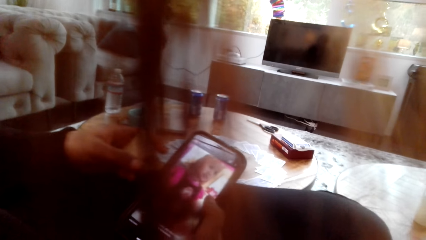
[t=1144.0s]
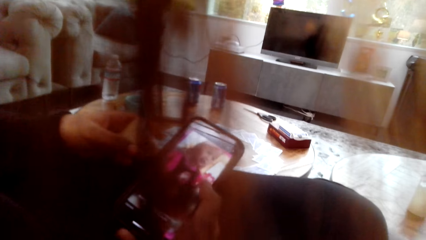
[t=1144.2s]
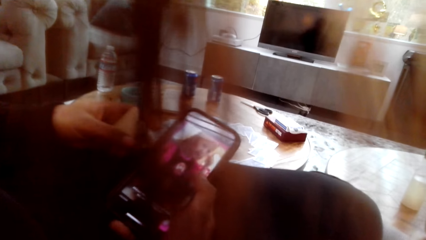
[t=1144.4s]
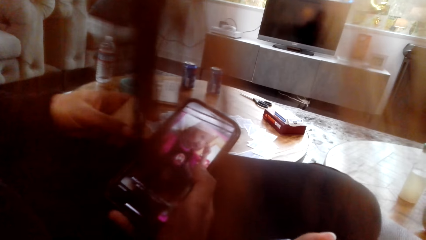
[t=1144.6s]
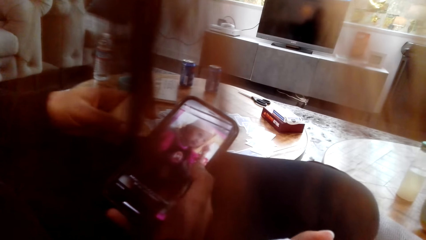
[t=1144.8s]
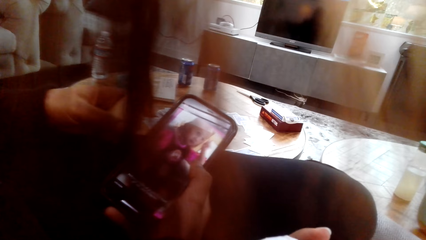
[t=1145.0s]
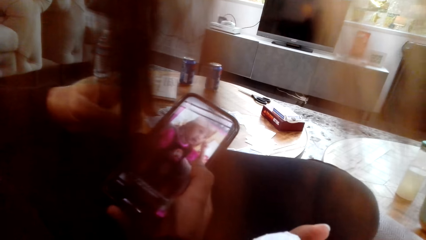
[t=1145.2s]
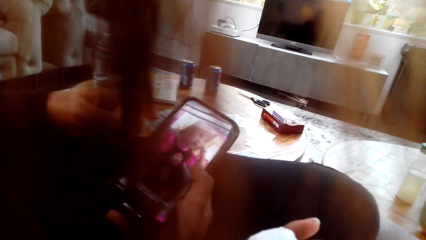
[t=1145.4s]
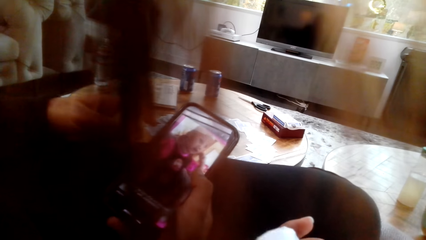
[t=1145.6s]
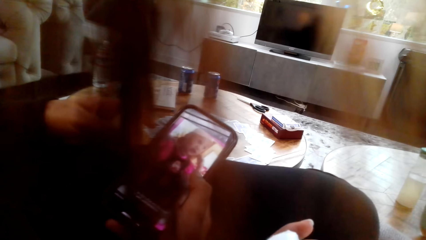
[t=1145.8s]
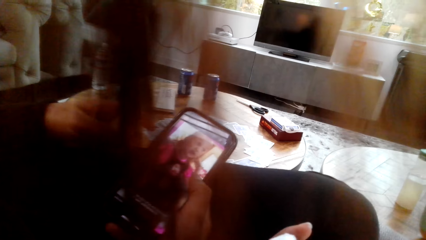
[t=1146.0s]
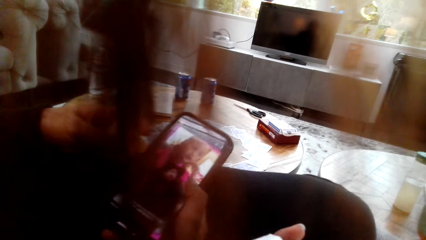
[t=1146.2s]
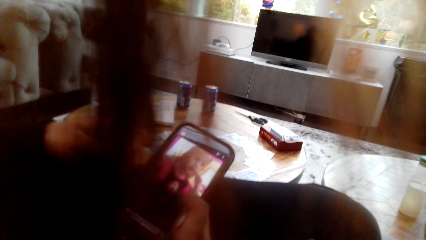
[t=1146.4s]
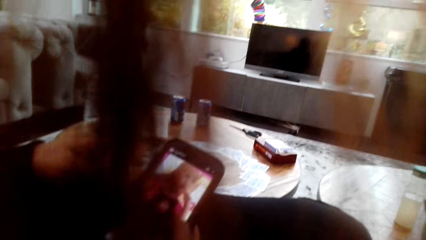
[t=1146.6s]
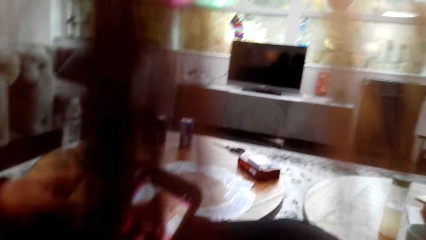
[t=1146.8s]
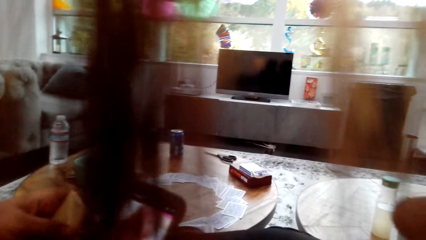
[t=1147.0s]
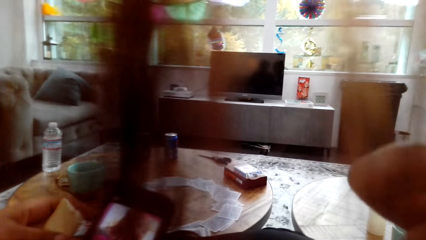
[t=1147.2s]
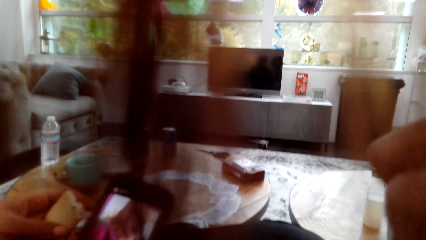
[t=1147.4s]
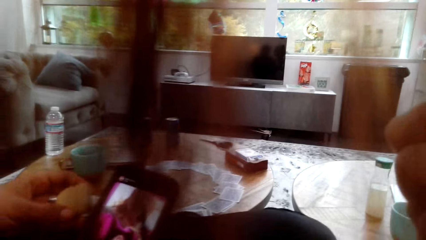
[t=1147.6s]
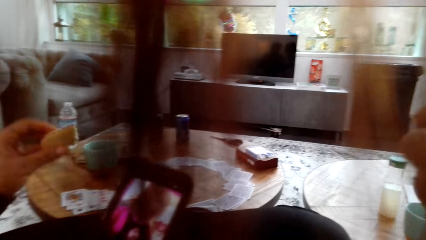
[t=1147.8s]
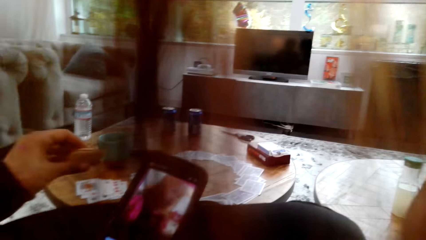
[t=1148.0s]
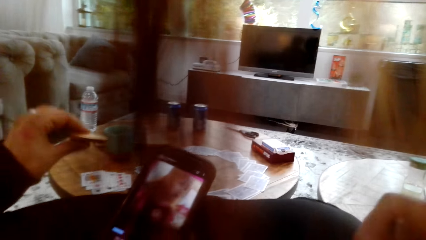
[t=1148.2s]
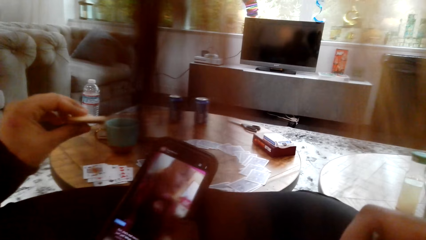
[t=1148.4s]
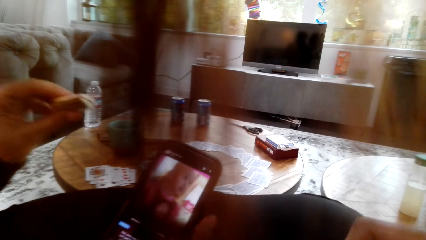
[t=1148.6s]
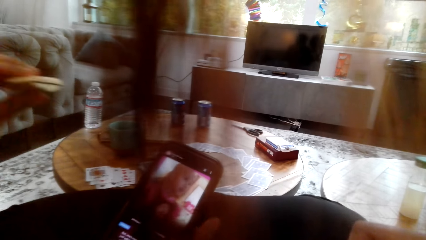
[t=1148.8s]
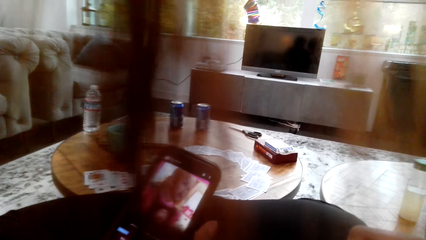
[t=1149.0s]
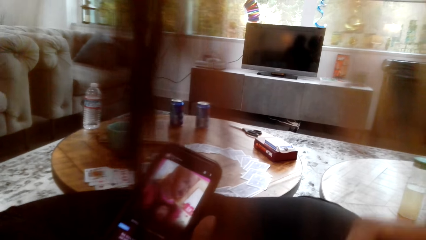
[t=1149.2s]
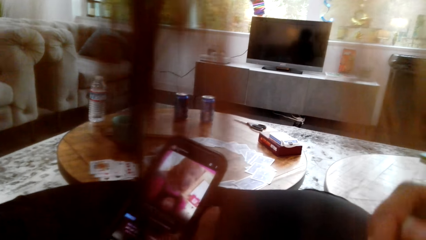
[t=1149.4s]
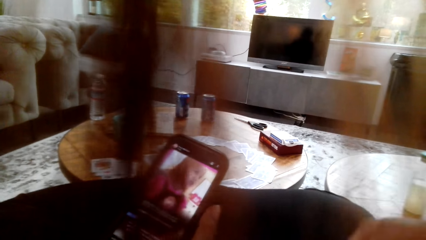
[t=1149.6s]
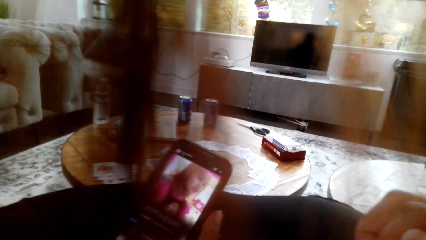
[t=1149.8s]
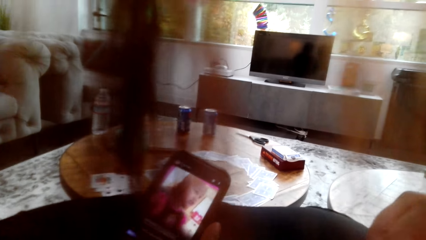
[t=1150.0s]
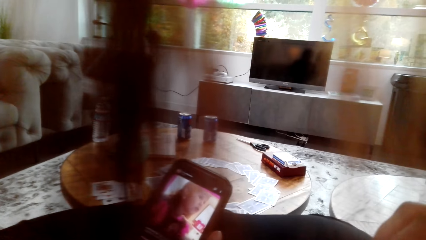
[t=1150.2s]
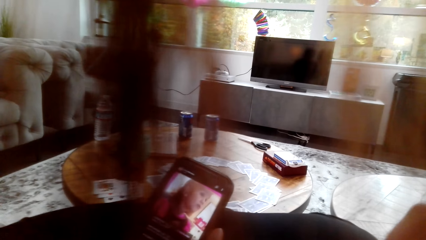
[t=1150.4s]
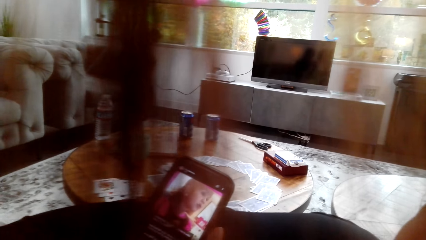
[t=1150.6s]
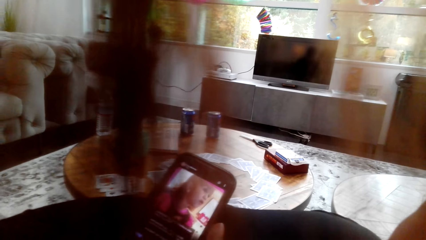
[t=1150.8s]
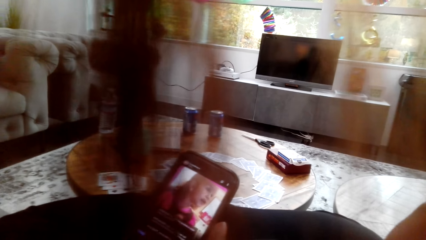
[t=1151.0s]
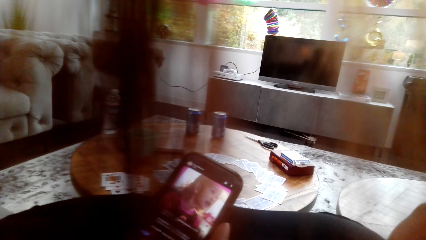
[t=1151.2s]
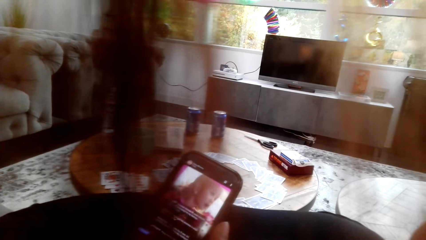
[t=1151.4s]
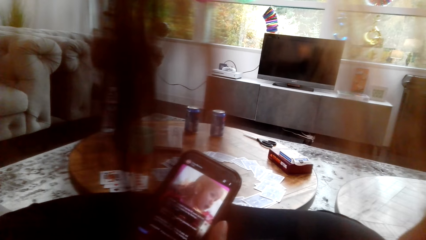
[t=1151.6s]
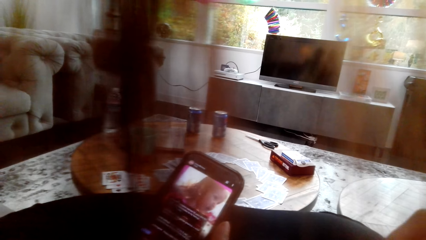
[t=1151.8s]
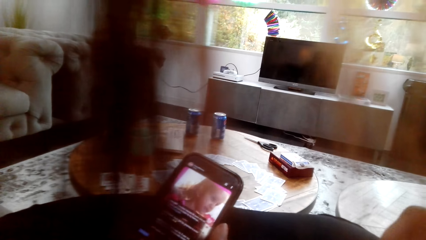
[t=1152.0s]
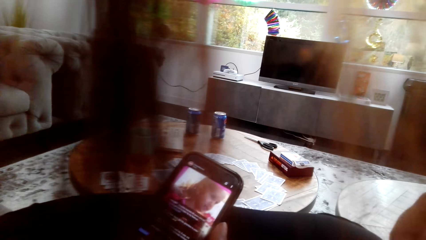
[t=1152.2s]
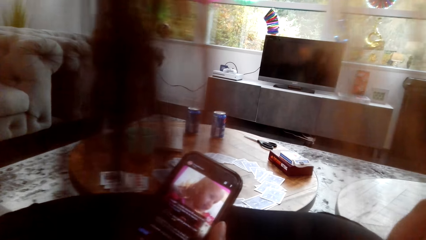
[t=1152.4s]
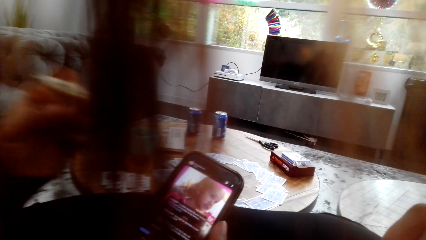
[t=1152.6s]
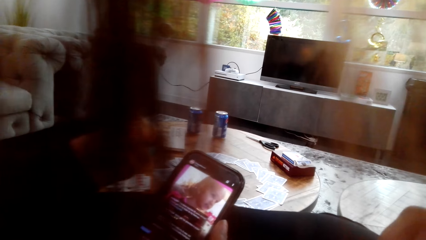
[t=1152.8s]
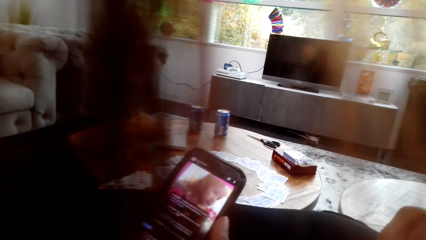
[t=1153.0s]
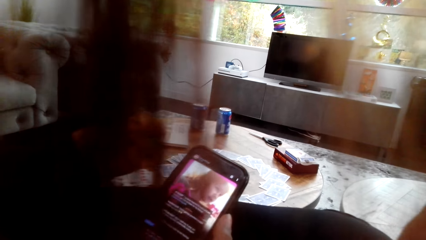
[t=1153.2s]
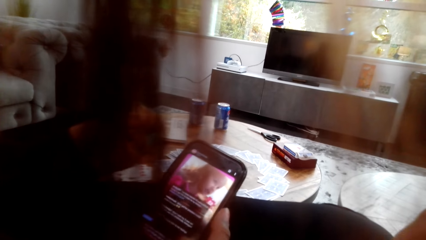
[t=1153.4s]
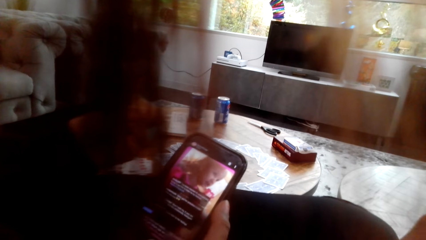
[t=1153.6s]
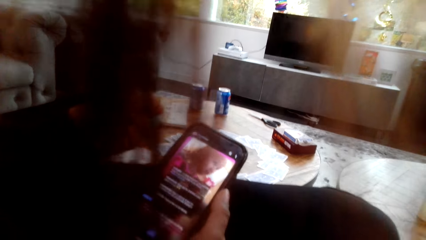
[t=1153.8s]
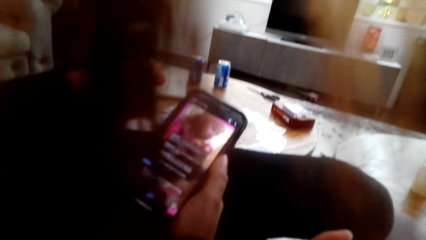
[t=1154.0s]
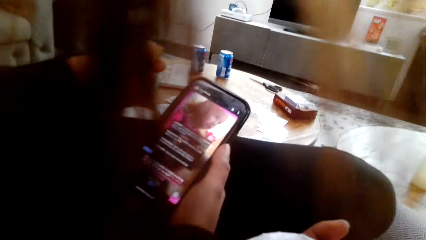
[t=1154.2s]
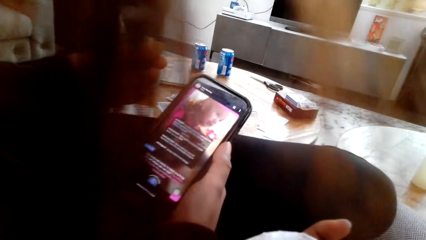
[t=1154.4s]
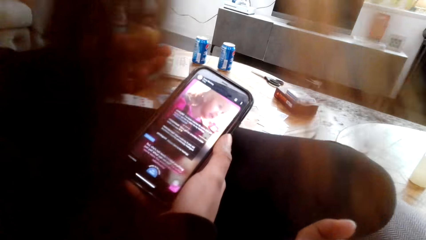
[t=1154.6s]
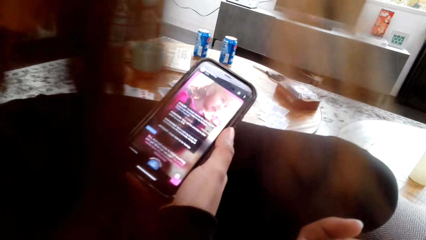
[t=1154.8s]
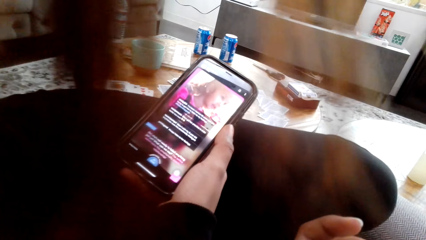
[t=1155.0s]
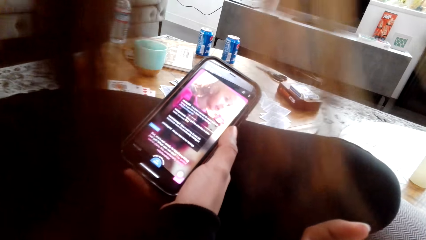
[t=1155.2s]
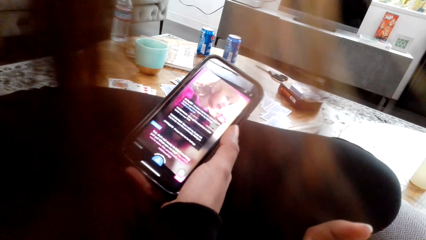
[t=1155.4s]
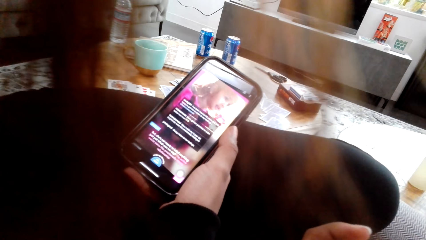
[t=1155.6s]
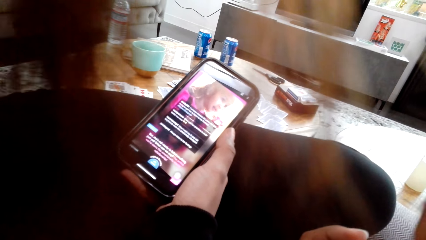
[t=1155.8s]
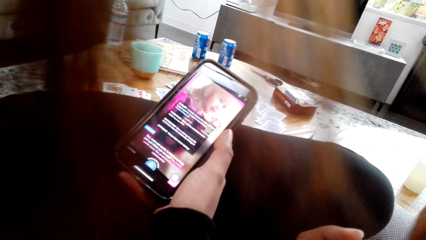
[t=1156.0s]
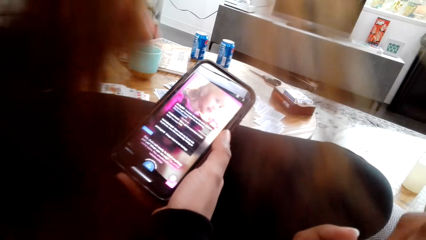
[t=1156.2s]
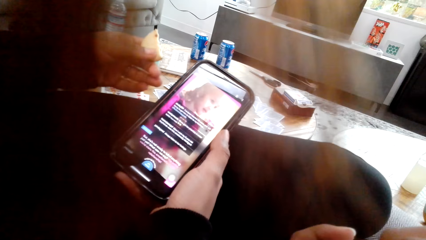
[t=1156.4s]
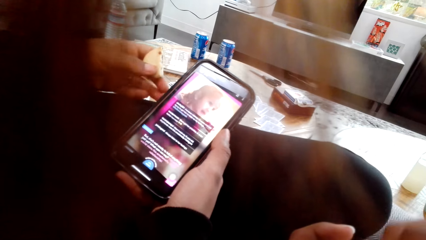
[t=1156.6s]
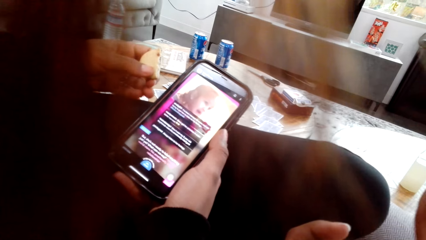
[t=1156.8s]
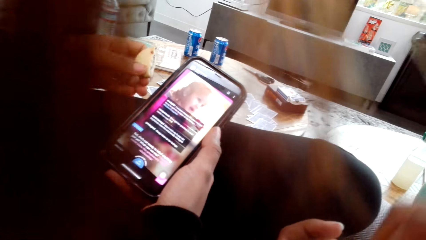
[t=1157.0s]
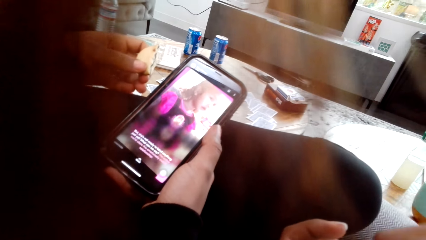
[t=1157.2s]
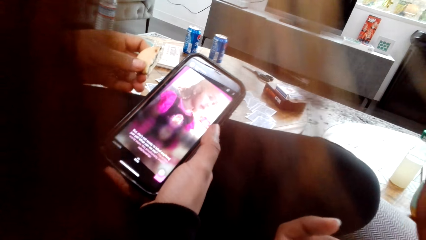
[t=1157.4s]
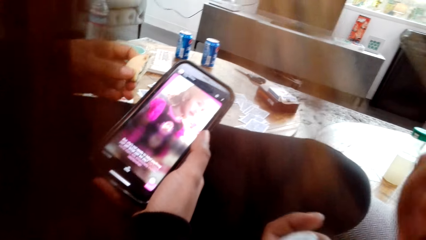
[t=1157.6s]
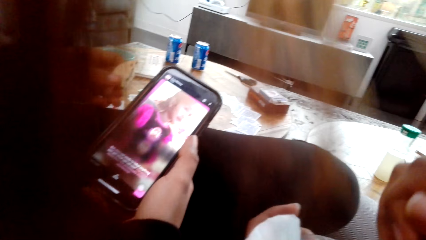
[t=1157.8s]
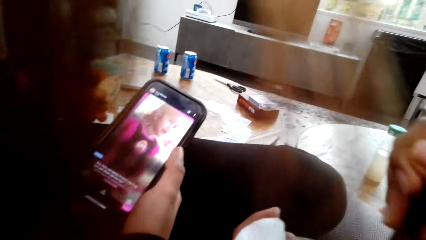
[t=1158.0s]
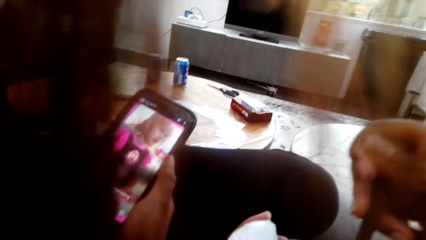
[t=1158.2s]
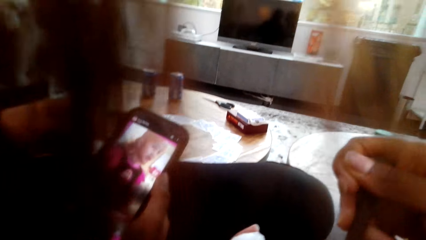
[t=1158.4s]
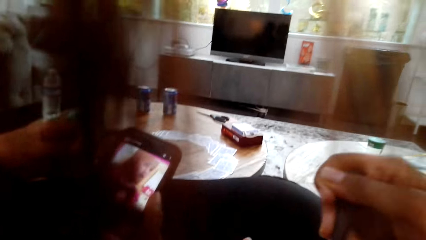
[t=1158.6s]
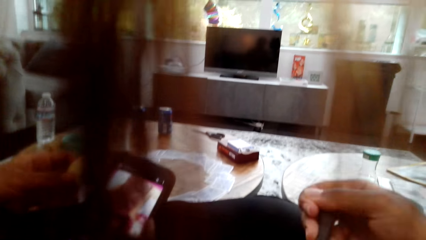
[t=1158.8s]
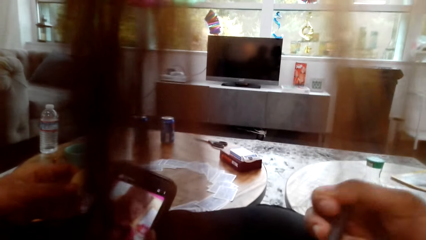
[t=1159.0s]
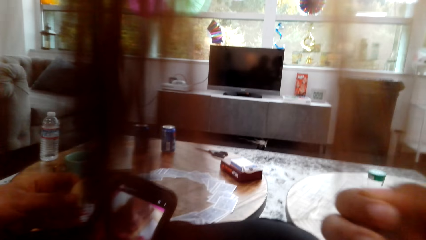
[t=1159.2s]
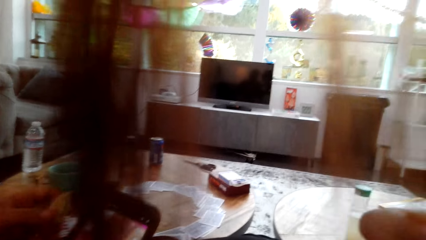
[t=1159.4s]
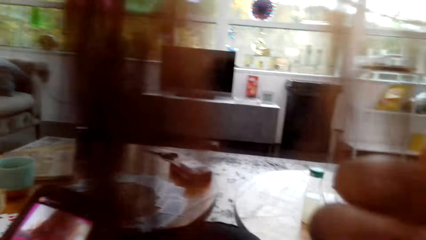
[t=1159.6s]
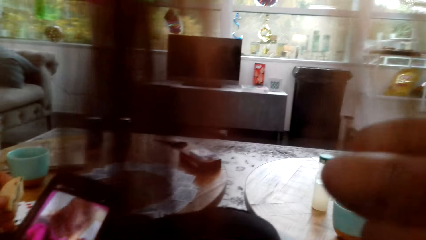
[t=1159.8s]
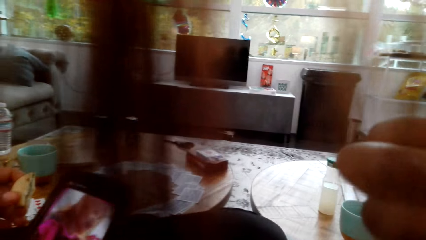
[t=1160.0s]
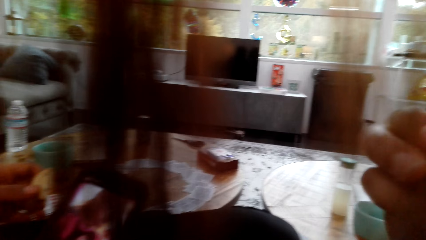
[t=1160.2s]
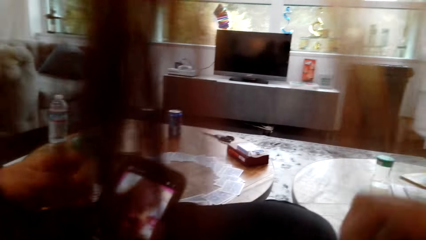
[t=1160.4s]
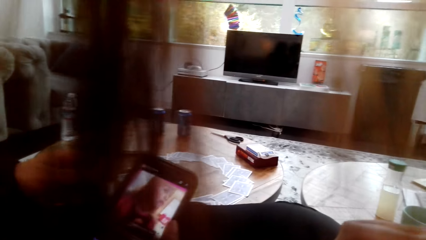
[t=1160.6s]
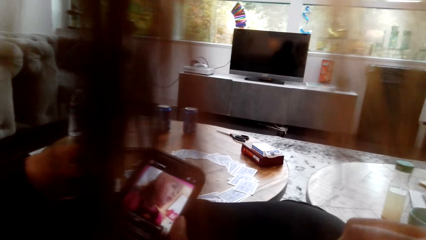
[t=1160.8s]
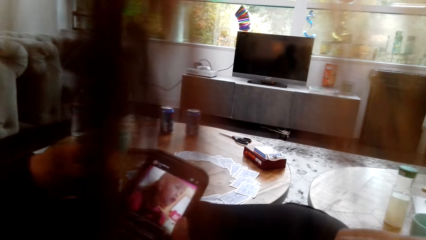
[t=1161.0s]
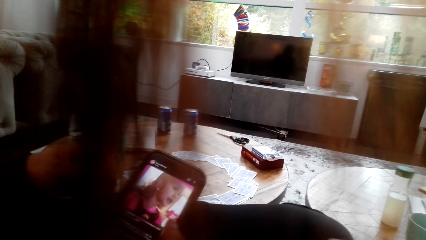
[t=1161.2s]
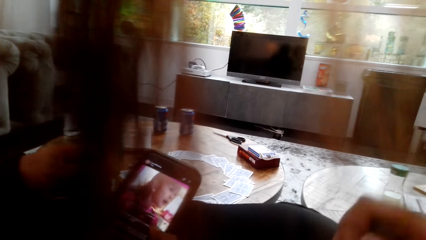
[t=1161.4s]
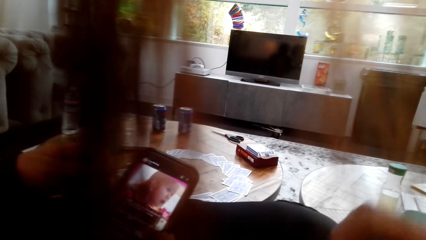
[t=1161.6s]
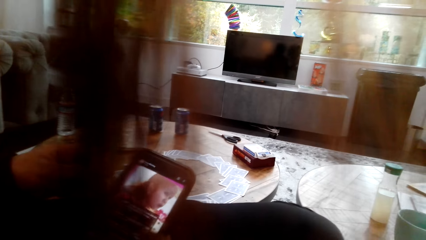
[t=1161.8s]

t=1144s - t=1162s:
The camera wearer looks around a room. She moves her hands on her lap. She looks around the room. A lady operates a phone with her hands. The camera wearer moves her hands on her lap.
